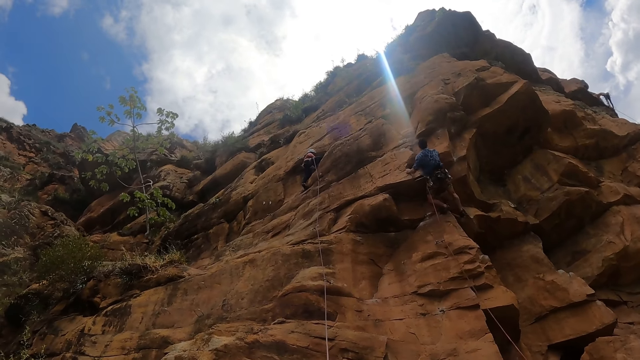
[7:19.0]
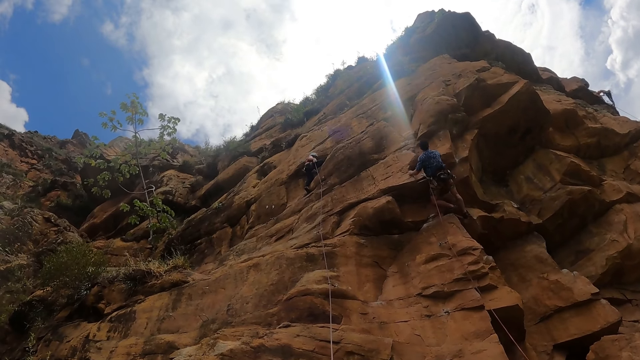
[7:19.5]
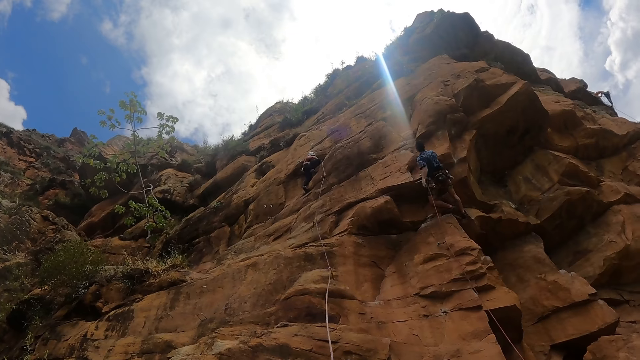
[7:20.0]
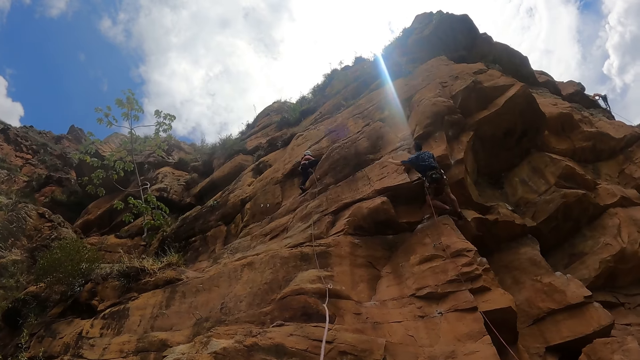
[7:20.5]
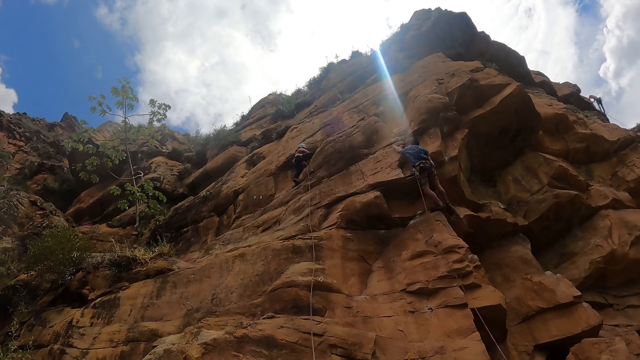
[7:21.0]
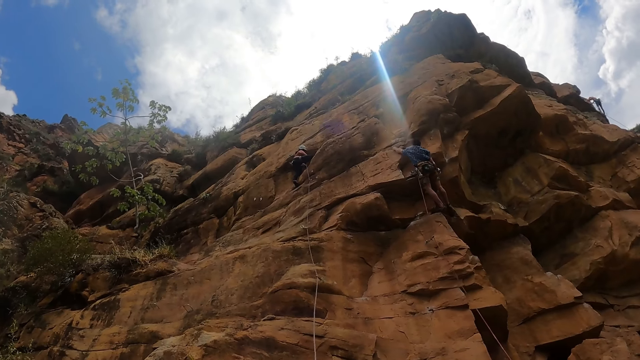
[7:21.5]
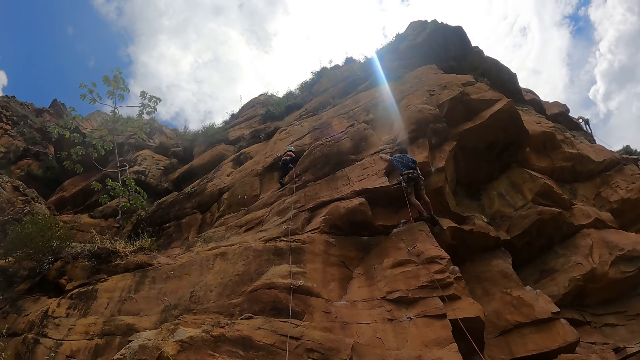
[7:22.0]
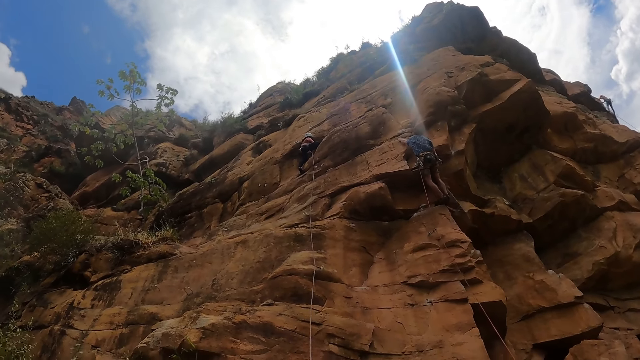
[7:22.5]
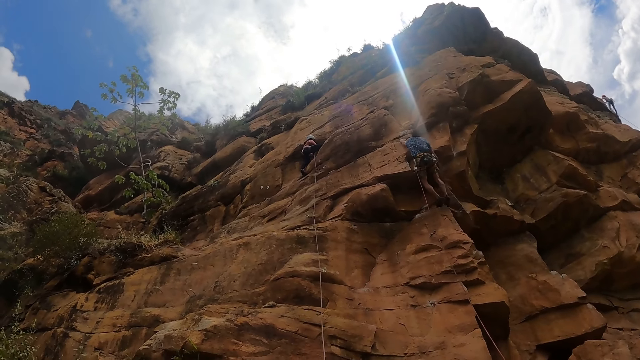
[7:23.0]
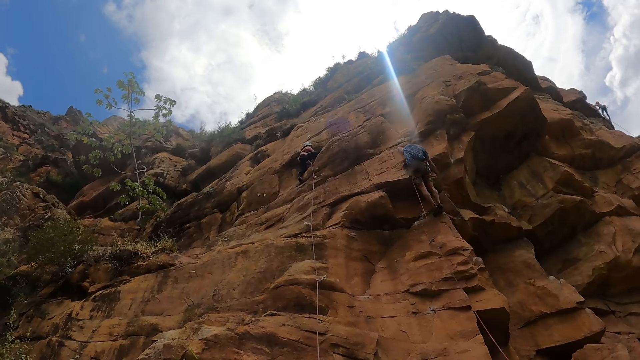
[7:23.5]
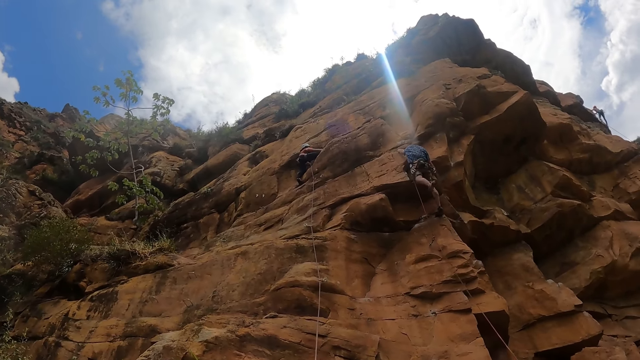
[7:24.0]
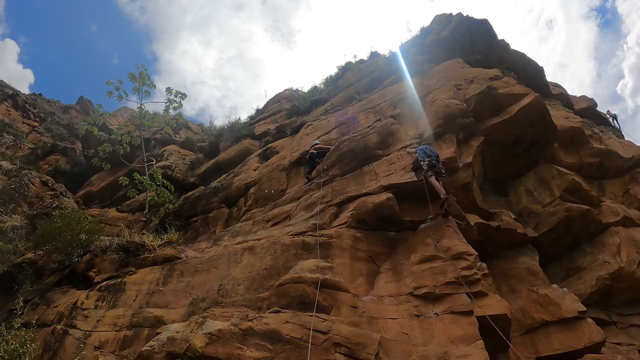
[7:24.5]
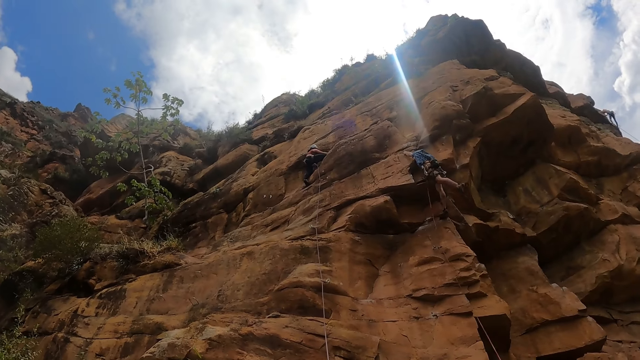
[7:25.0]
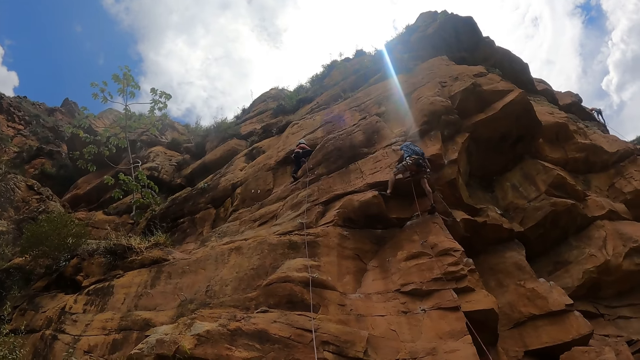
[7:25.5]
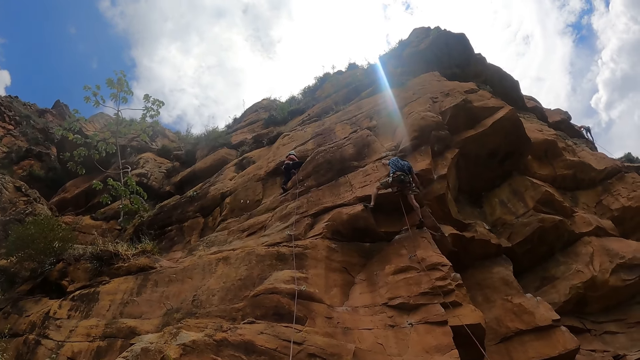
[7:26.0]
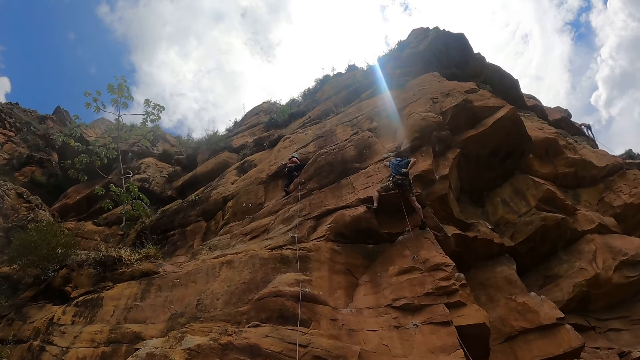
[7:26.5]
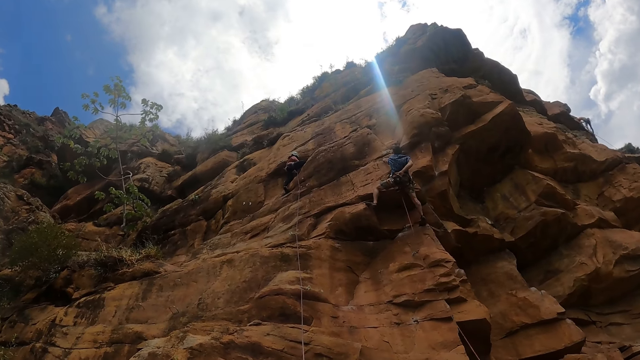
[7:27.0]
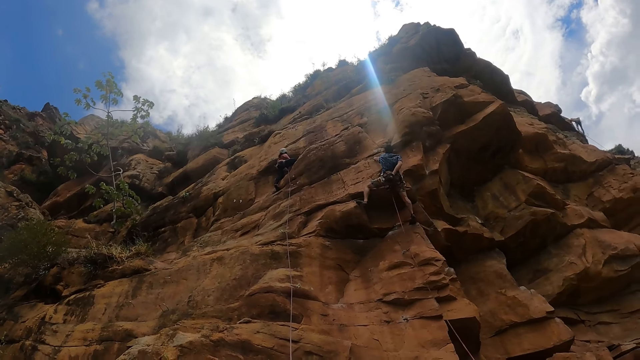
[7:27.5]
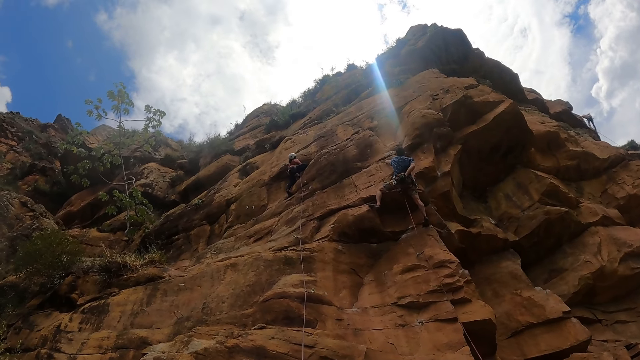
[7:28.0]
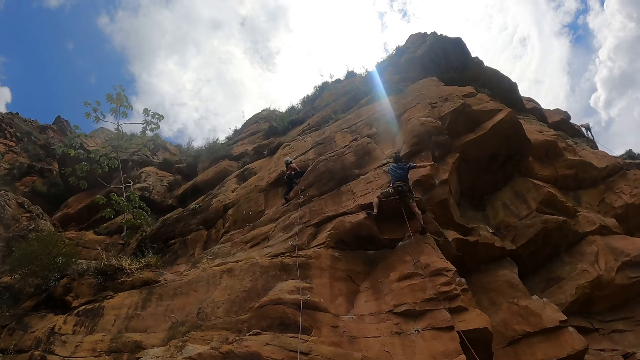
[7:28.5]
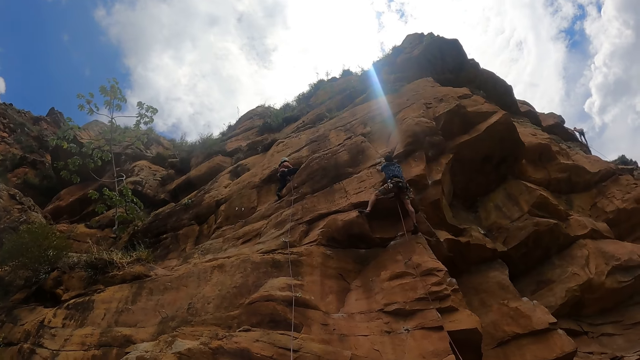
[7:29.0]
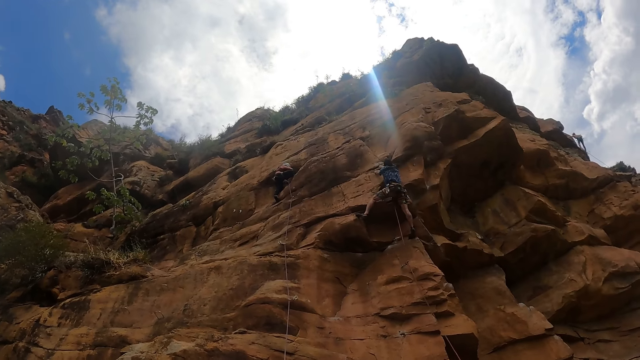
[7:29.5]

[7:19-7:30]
A woman pulls a climbing rope. A man dips his right hand in a chalk bag.

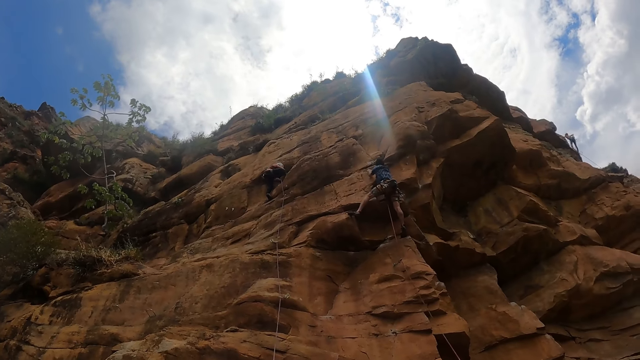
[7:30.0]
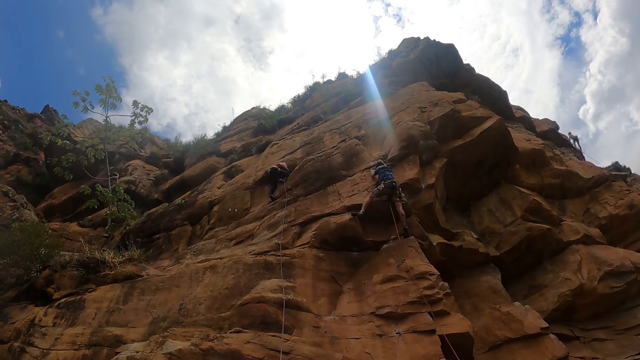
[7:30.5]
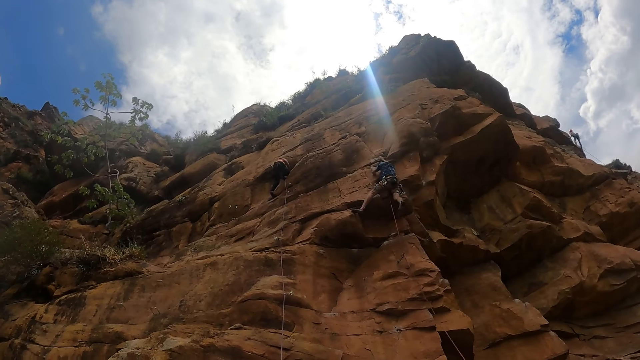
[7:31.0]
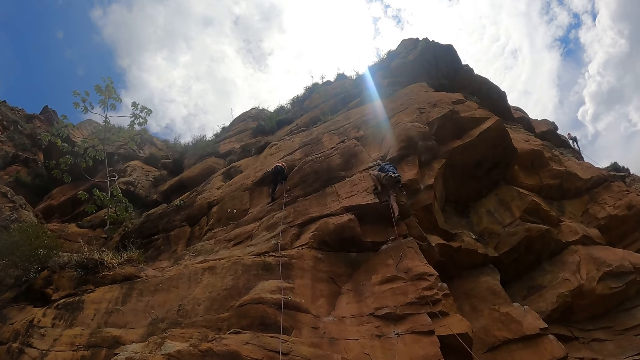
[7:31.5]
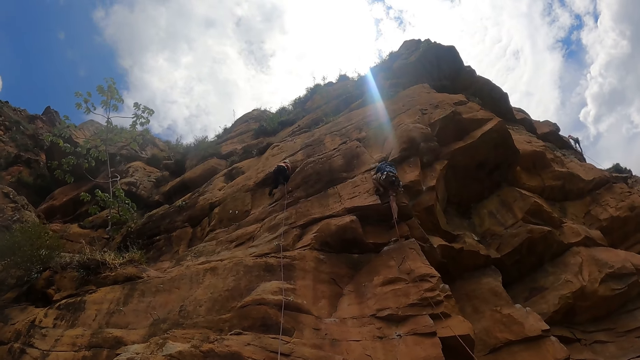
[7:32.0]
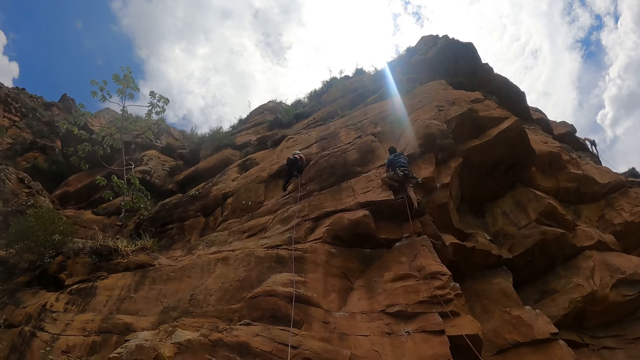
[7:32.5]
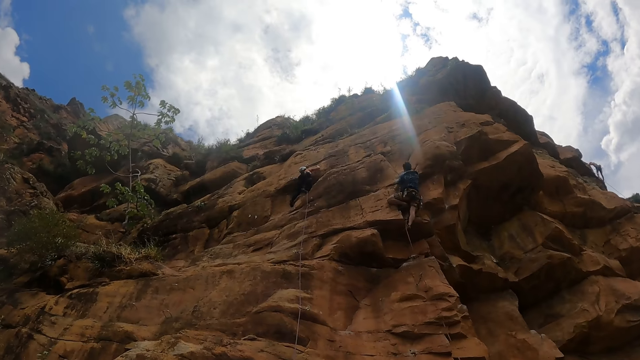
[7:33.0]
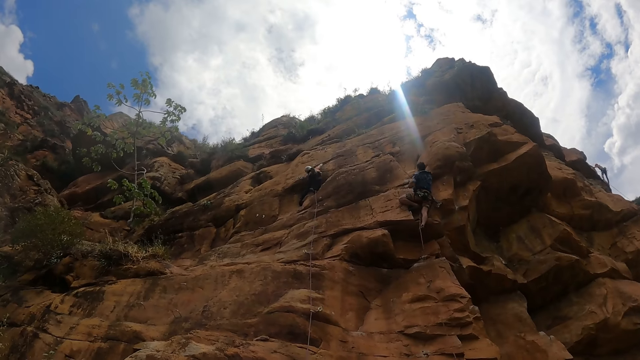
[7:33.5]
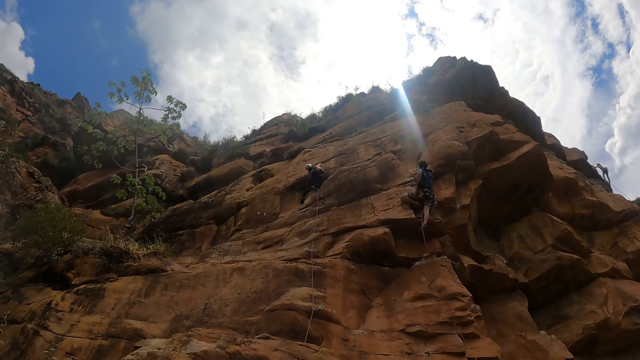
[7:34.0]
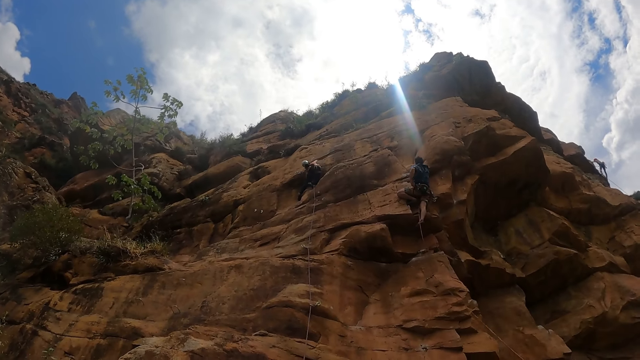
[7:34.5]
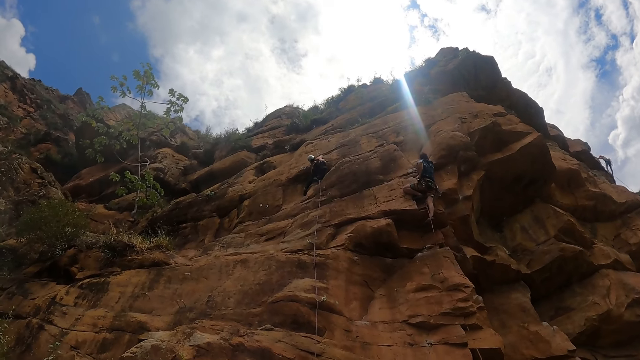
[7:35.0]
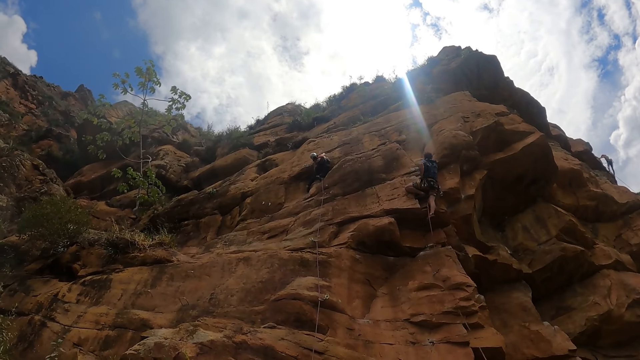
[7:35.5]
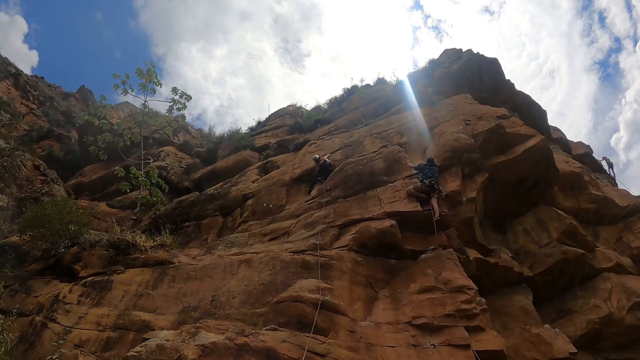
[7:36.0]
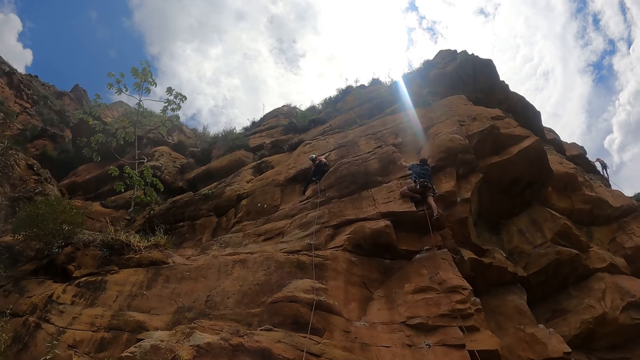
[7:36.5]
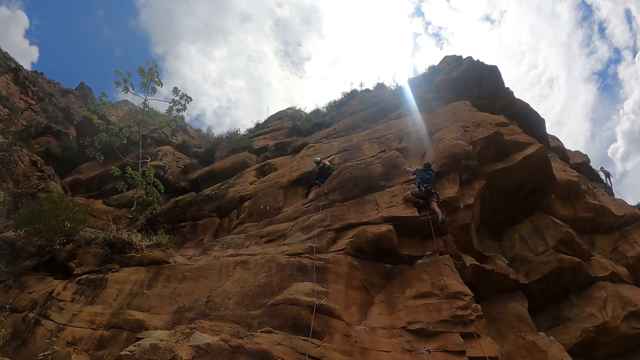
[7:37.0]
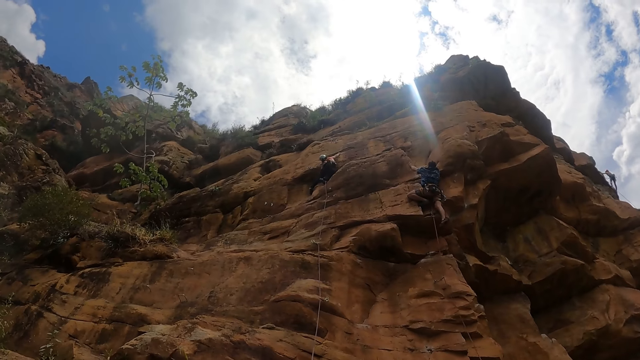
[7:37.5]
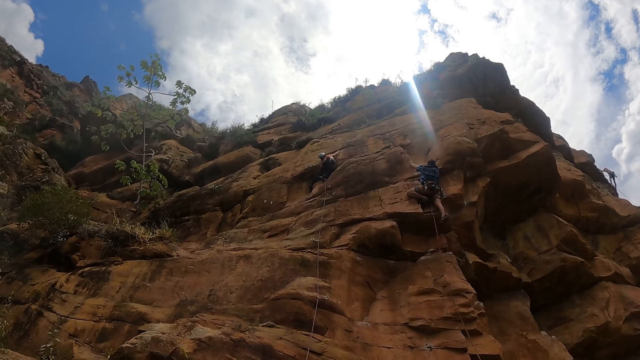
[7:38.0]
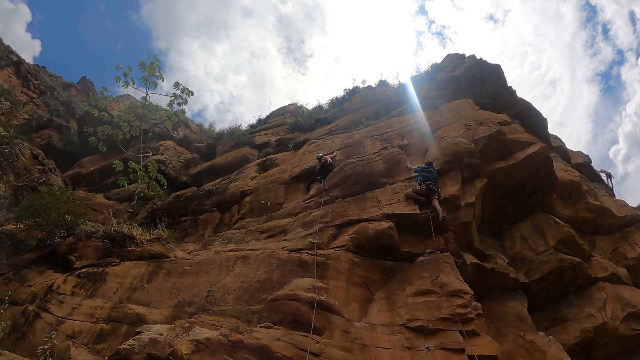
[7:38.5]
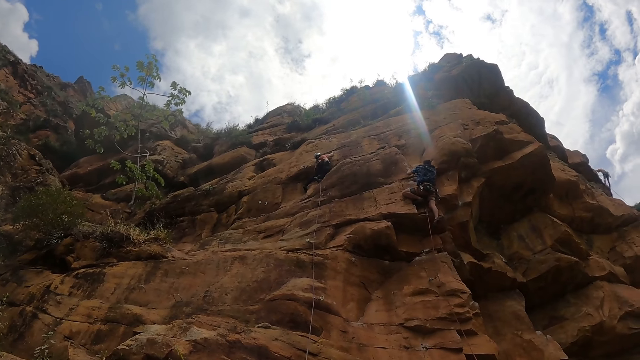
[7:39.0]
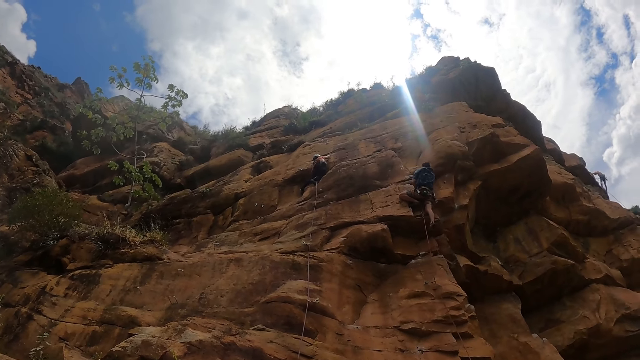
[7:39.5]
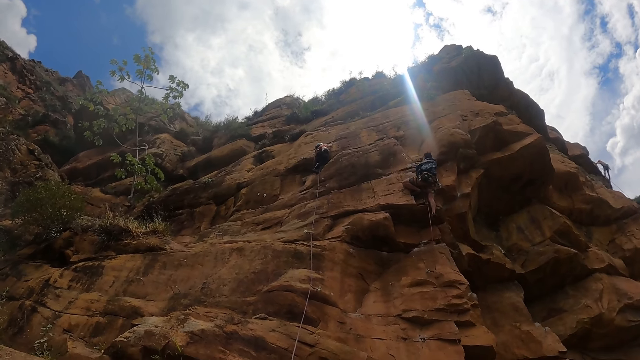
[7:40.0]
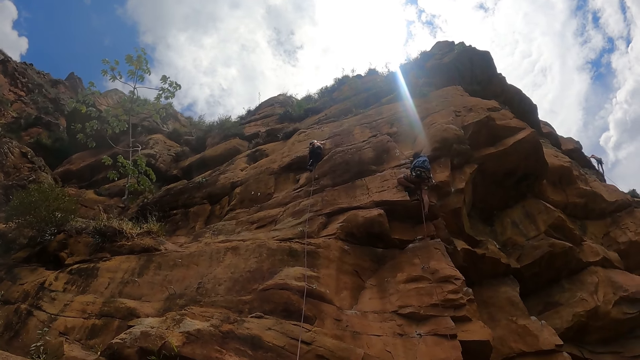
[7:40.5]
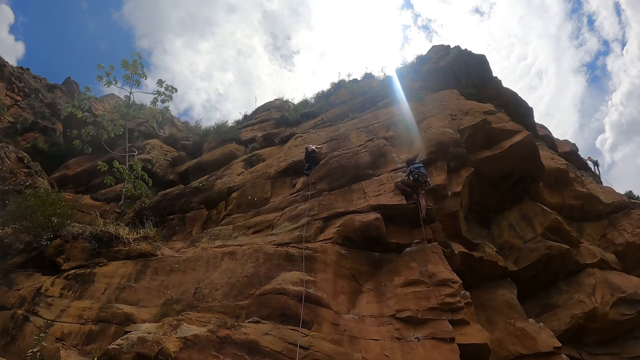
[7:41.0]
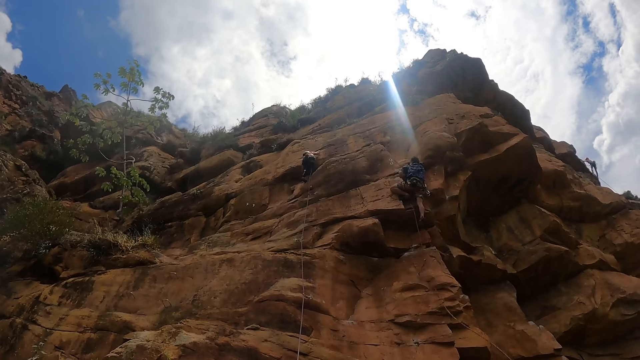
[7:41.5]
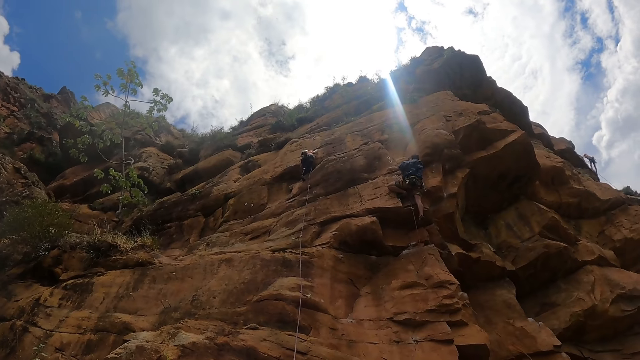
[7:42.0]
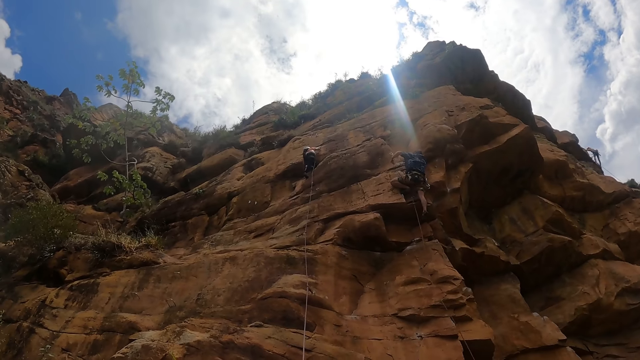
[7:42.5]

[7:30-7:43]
A man climbs a rock. The man takes a quickdraw from his belt loop. The man hangs the quickdraw. The man pulls a climbing rope.
